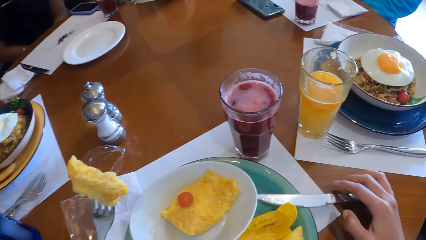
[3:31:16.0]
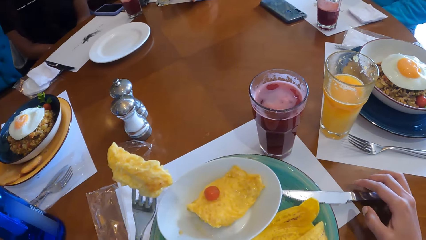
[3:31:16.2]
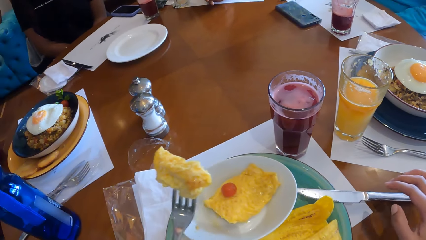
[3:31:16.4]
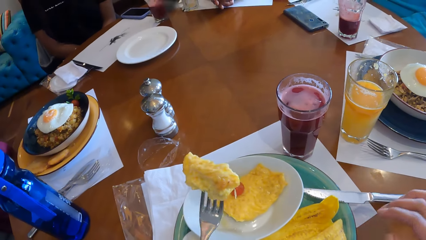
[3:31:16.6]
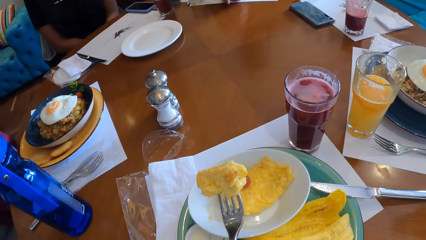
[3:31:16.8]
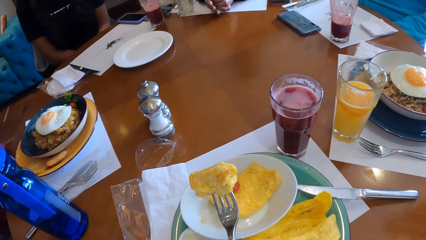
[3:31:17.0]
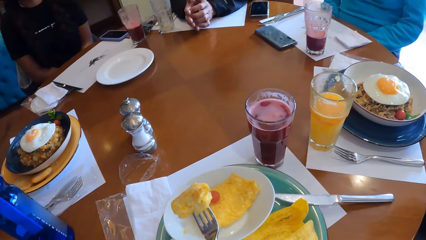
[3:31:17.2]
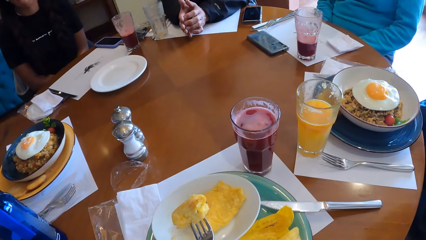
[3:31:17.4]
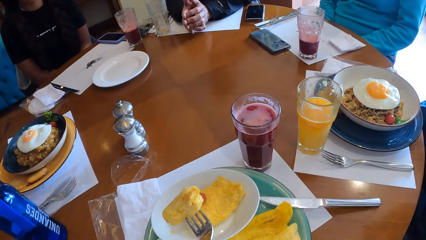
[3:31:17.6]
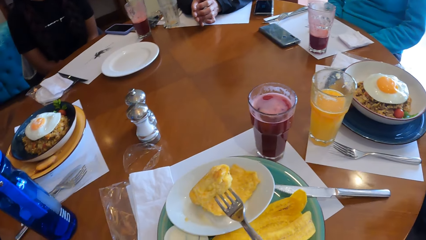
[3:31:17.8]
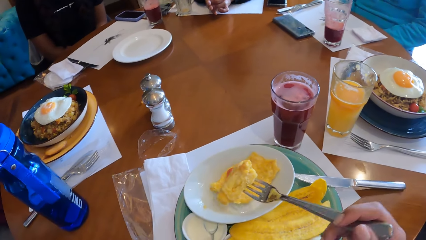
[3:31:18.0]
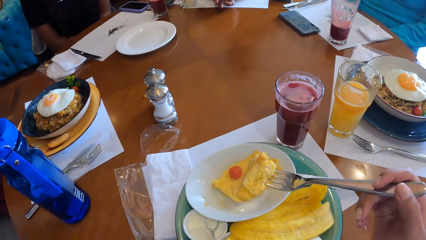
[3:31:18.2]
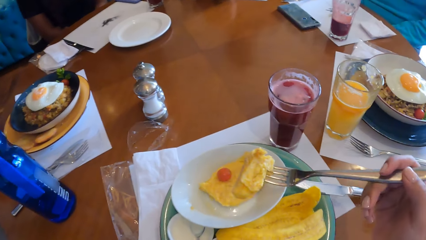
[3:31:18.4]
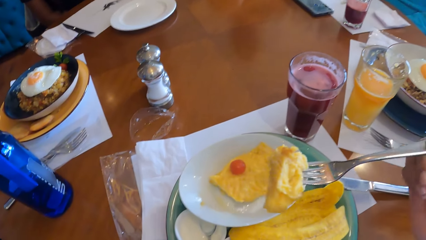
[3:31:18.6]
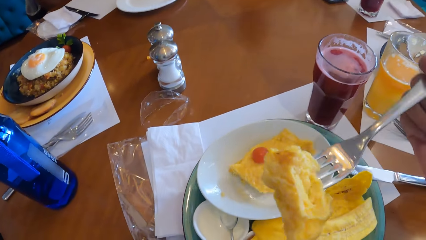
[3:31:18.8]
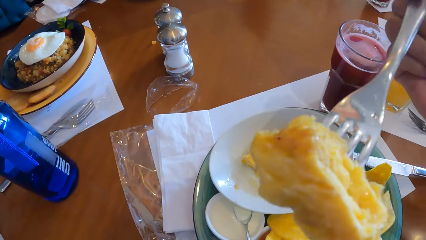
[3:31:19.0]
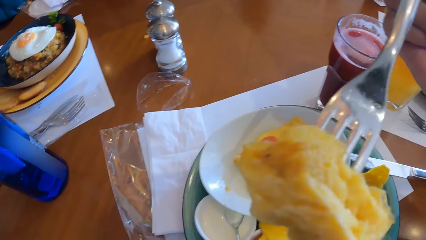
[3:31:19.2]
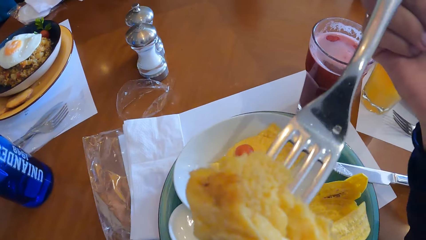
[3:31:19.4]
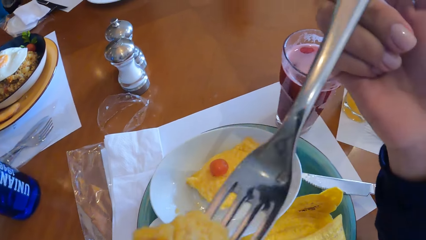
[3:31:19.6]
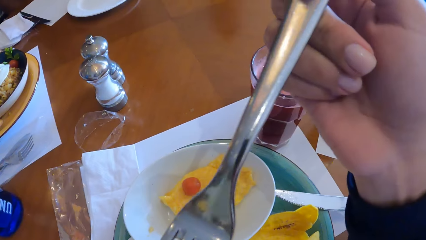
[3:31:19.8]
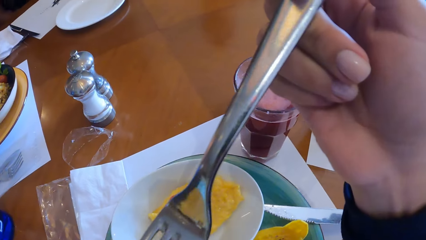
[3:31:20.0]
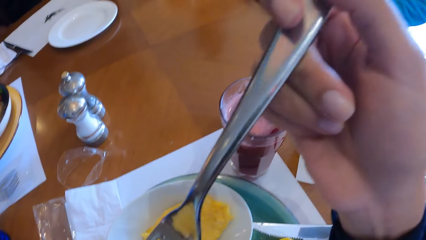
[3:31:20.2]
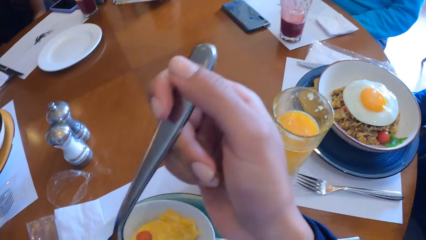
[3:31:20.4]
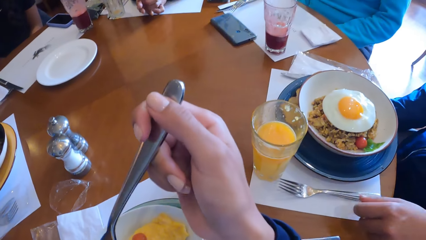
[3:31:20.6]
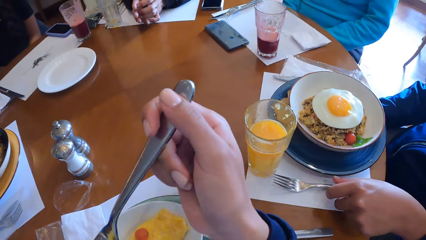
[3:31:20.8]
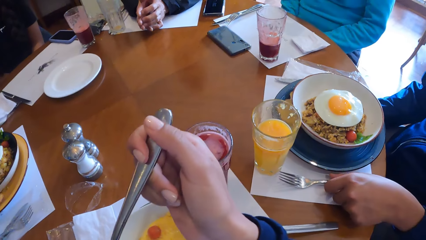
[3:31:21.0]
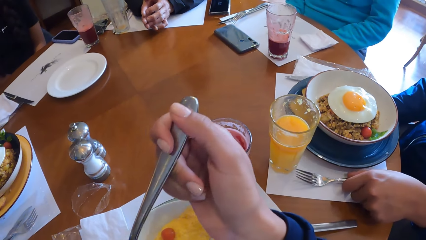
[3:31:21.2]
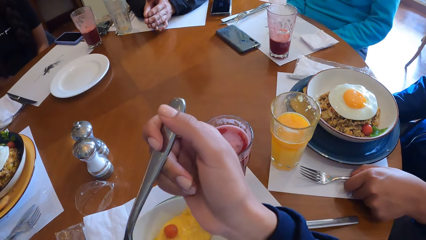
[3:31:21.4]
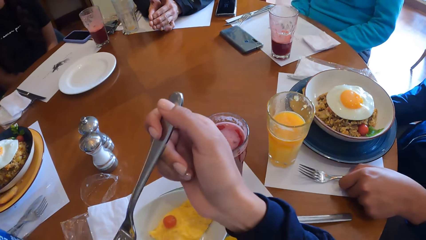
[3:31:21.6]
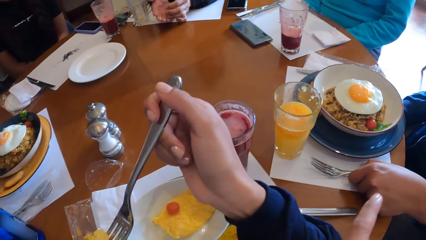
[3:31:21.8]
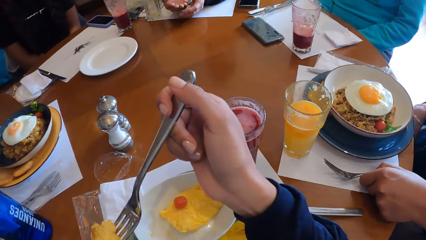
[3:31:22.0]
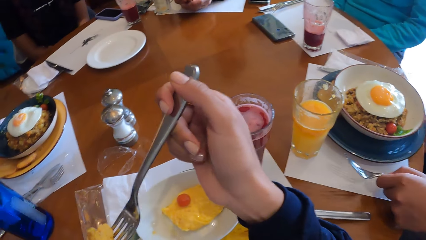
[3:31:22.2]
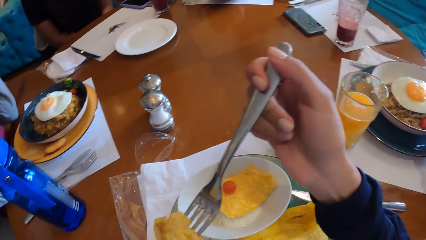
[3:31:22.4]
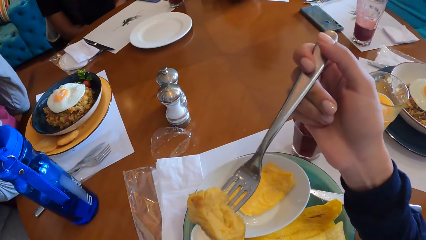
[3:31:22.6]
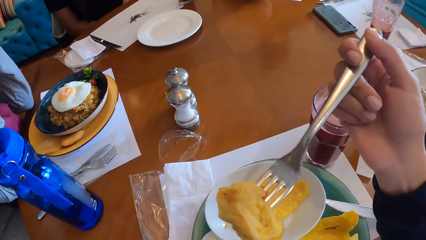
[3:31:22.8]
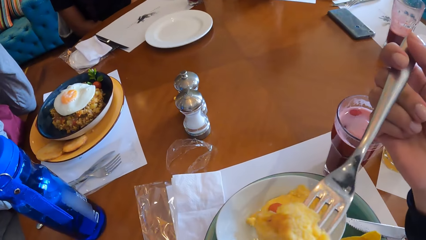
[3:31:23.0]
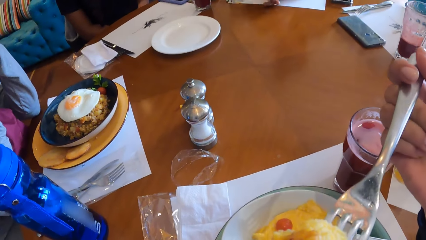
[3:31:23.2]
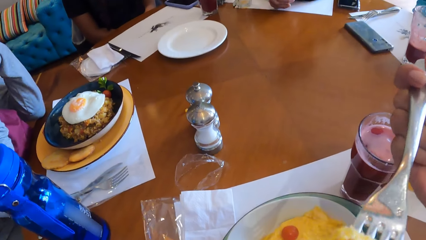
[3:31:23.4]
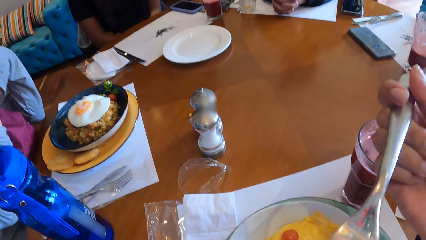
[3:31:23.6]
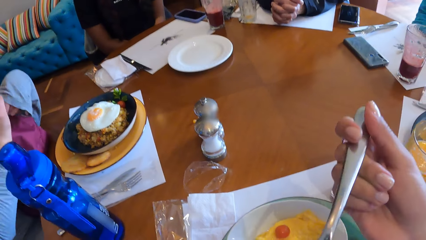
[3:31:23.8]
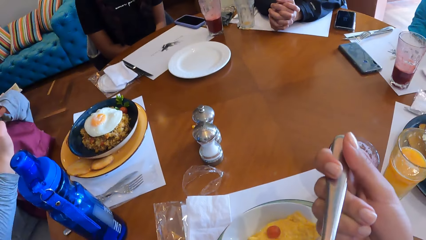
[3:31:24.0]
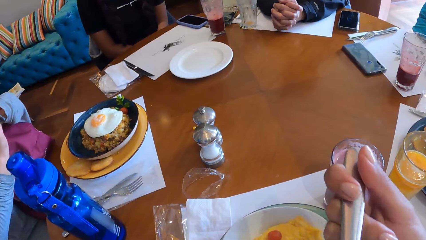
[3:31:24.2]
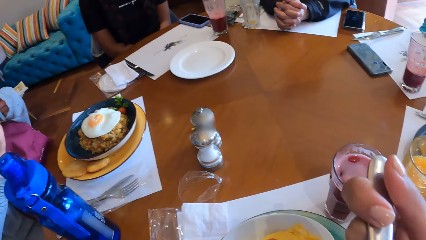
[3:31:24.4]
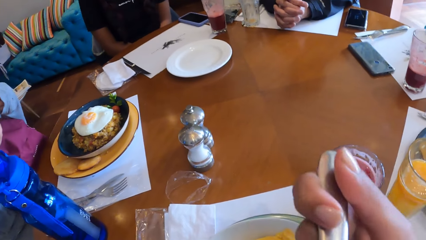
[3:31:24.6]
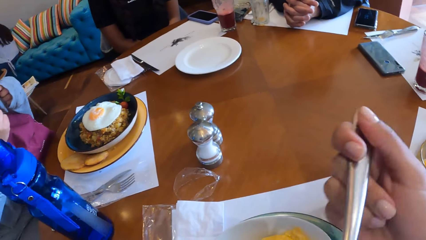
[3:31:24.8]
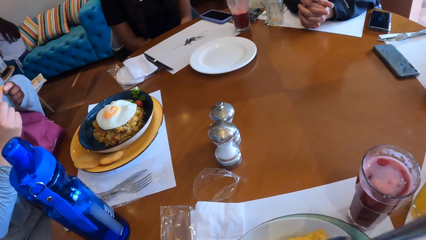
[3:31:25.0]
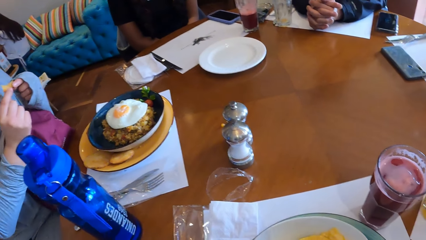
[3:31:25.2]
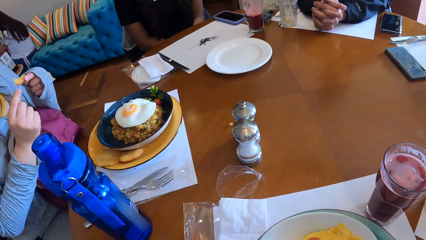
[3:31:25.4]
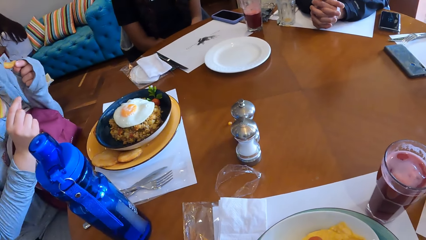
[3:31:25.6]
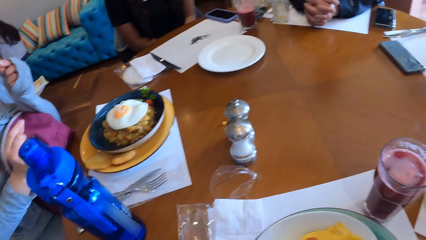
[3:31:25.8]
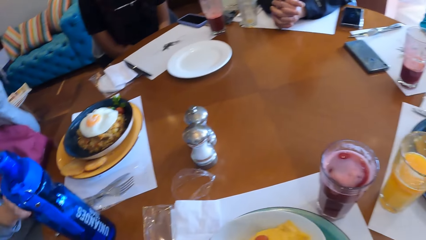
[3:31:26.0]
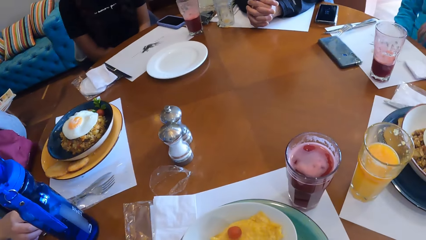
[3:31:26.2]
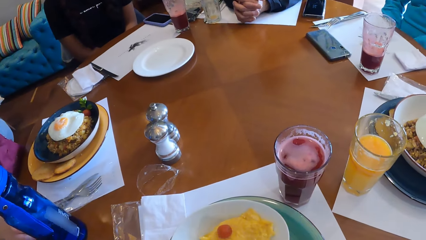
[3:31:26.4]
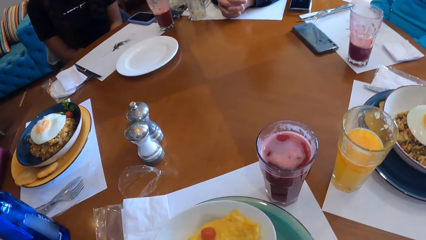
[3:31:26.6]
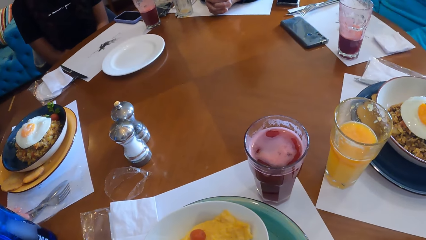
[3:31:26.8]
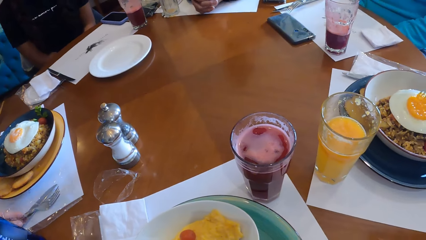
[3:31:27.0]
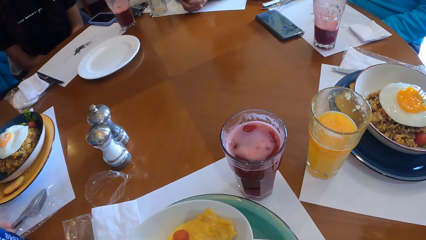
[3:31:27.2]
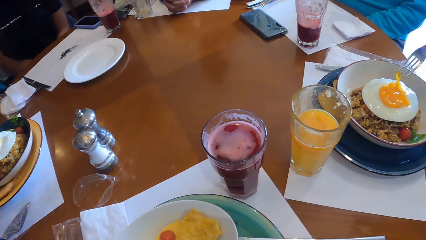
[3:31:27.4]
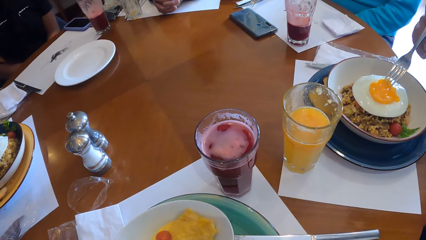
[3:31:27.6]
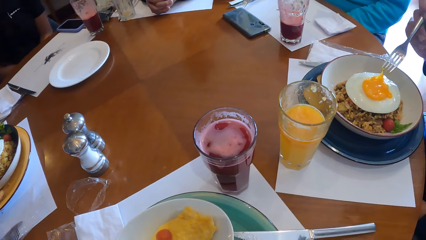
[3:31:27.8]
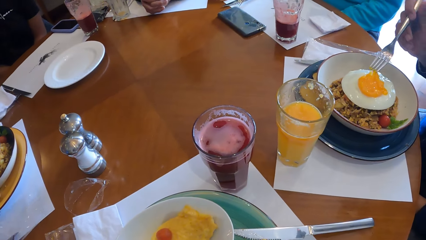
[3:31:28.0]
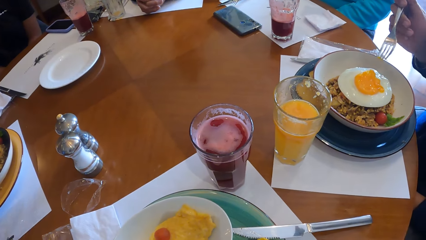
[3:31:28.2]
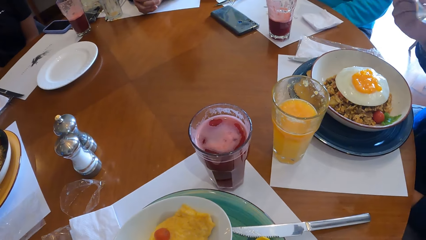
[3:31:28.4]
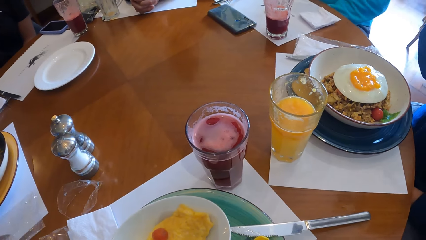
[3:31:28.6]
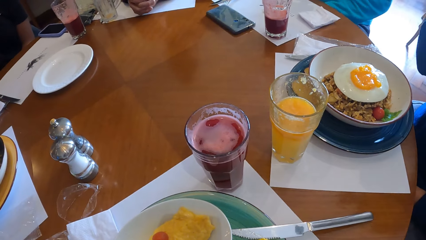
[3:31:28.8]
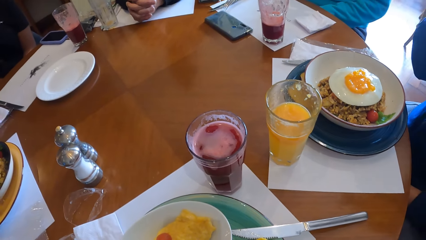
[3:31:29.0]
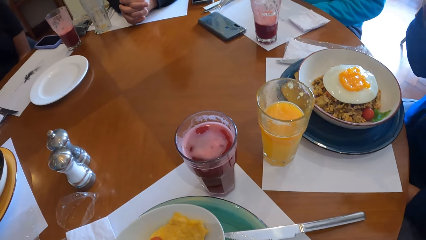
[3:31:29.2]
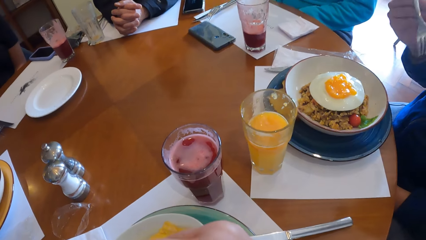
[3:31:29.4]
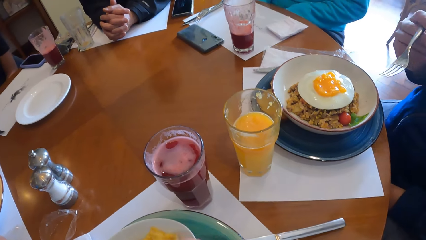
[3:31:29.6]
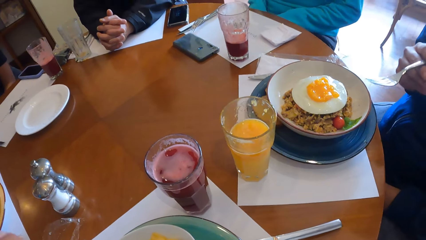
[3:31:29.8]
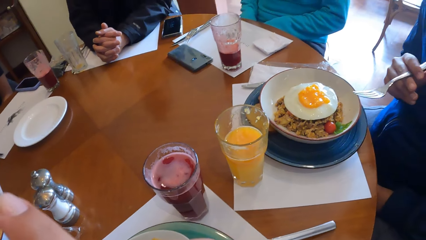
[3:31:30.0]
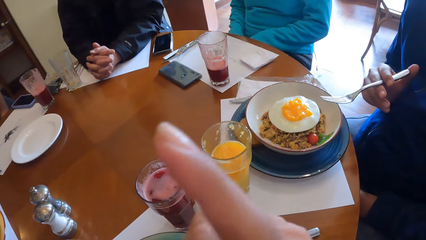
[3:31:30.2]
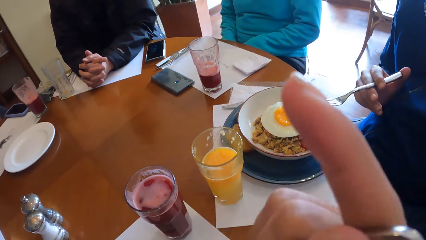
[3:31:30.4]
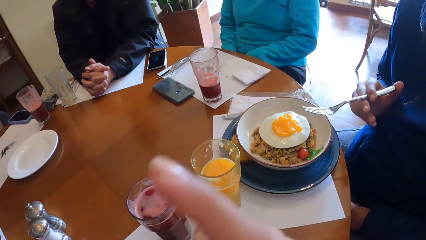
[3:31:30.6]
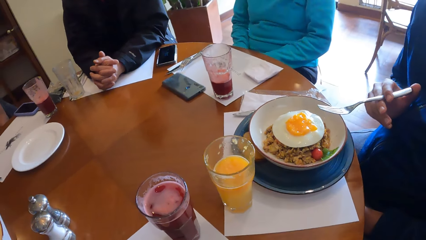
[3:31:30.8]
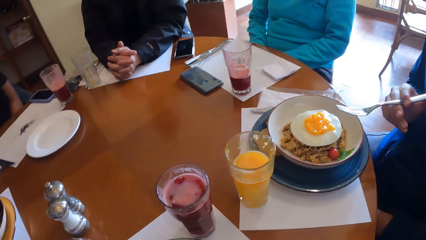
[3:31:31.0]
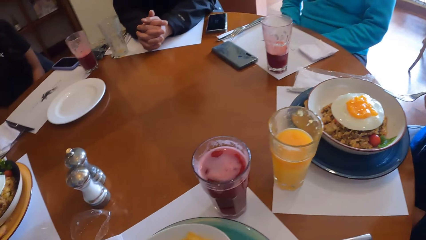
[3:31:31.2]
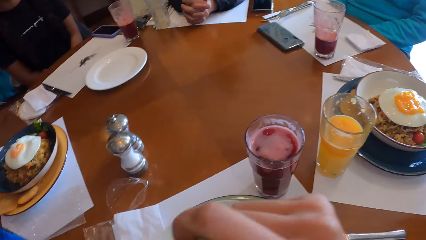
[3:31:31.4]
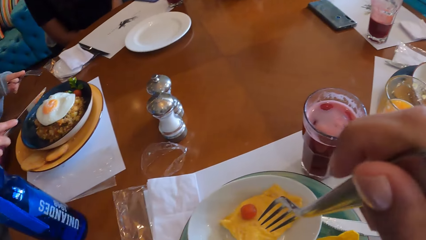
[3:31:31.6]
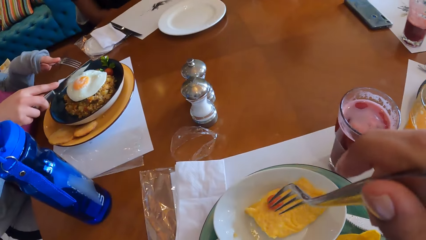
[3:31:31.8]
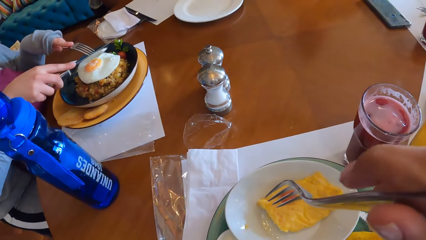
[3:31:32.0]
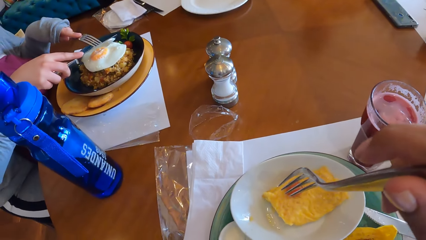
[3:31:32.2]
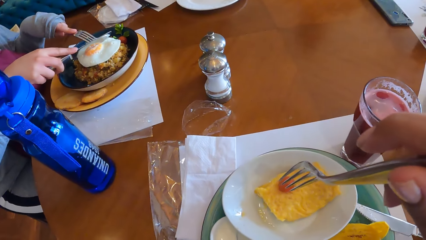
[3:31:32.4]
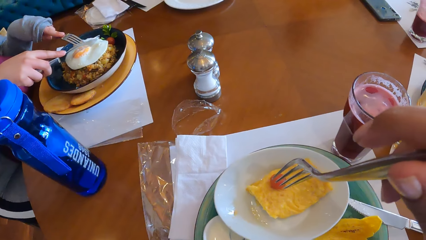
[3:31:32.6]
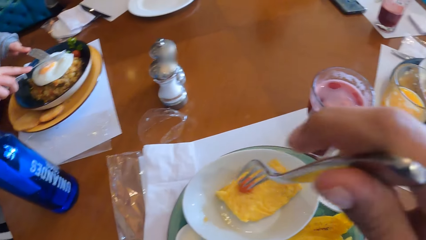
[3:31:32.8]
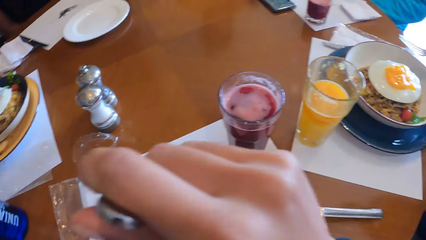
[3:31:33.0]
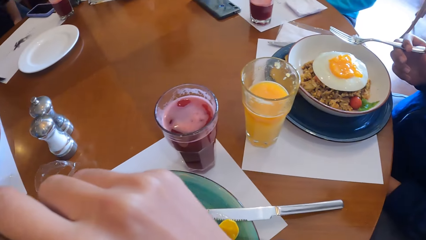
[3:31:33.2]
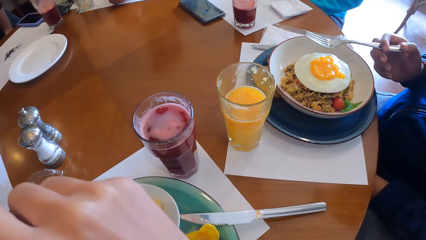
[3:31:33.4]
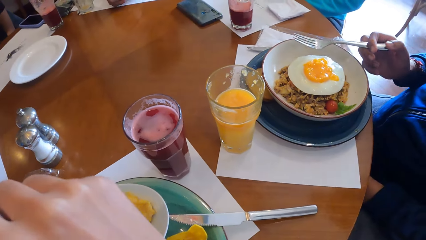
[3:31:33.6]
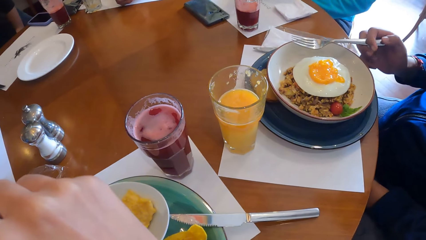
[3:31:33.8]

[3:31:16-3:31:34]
The camera wearer passes the fork from her left hand to her right hand. She eats the waffles from the fork in her right hand. The man picks up a fork from the tray on the table with his left hand. The camera wearer eats the waffles from the fork in her right hand. She looks around the table. She moves her hands. She converses with the group of people at the table. The woman cuts an egg in the plate with a fork in her left hand and a knife in her right hand. The camera wearer holds the fork.
